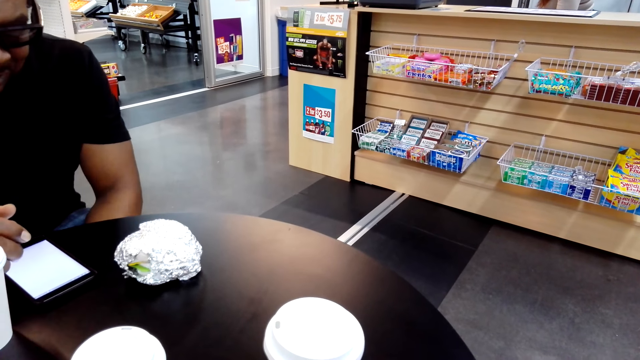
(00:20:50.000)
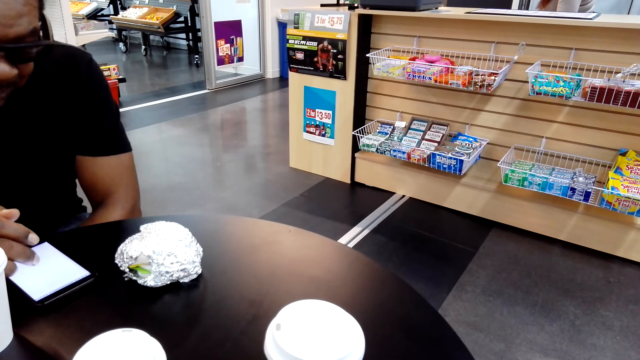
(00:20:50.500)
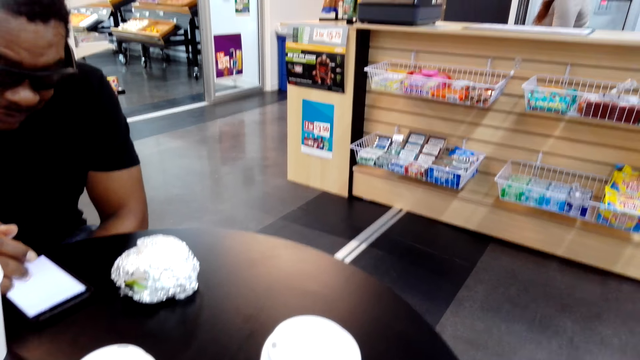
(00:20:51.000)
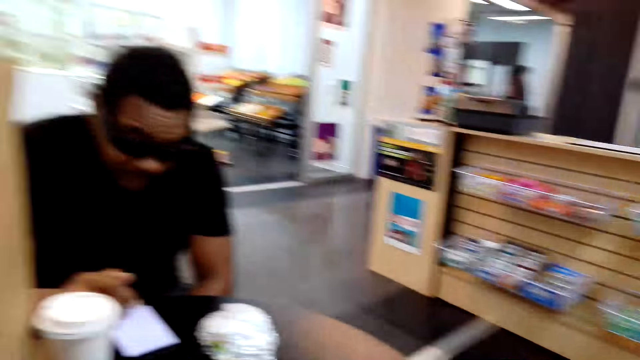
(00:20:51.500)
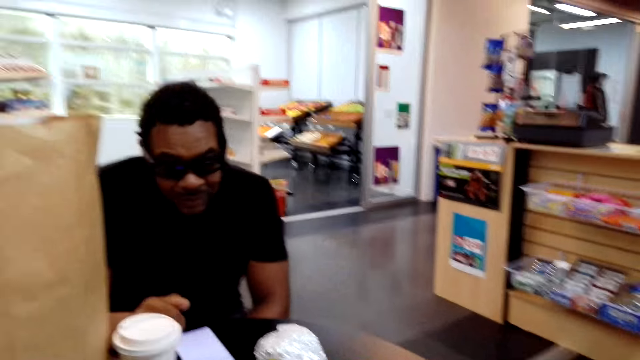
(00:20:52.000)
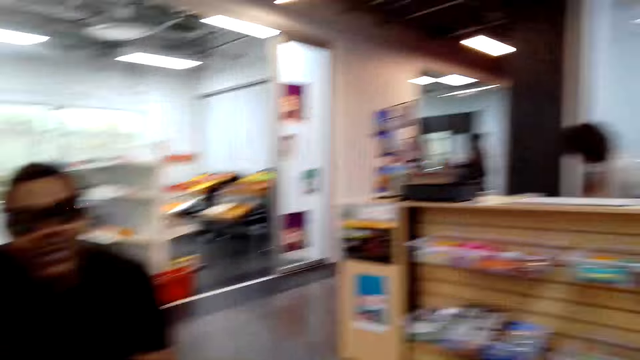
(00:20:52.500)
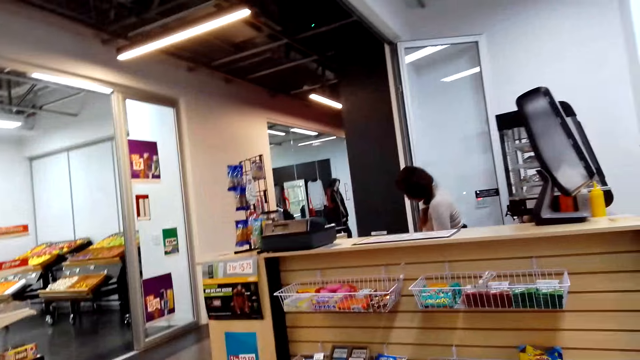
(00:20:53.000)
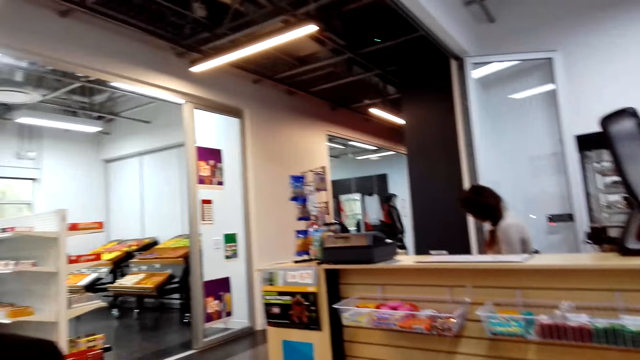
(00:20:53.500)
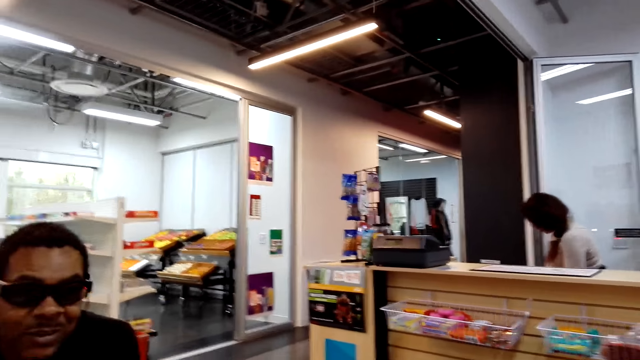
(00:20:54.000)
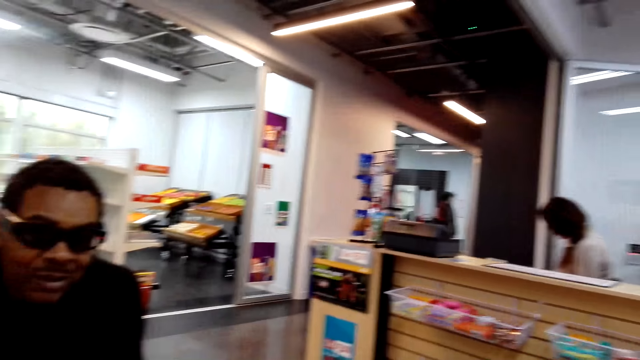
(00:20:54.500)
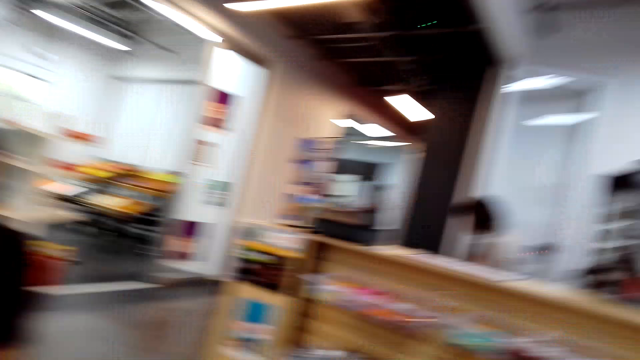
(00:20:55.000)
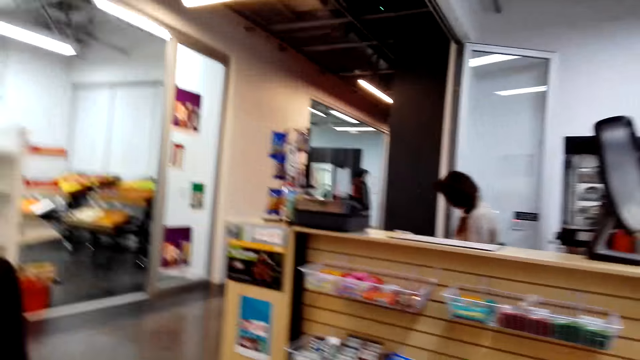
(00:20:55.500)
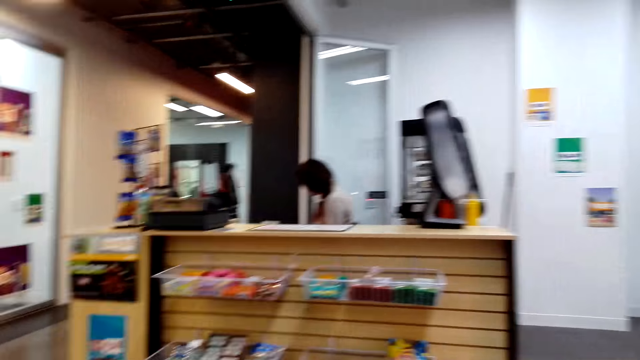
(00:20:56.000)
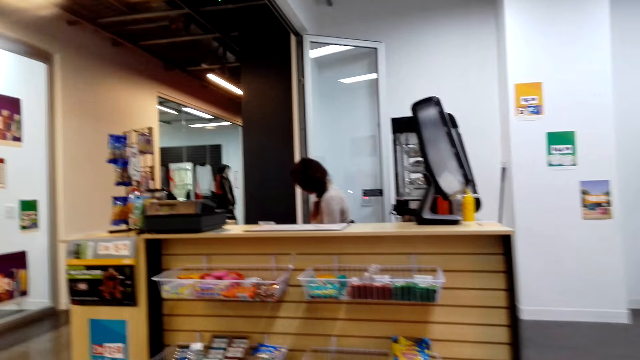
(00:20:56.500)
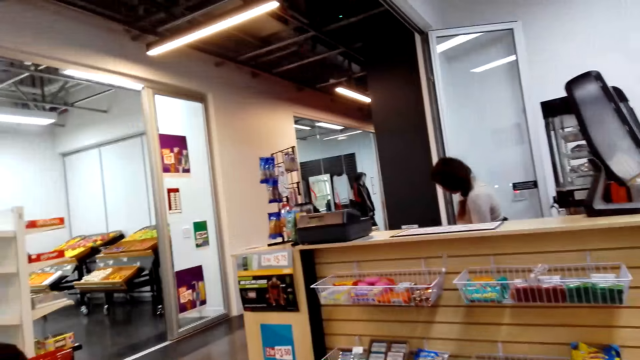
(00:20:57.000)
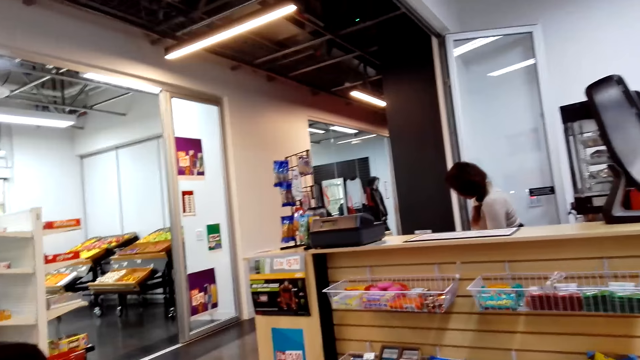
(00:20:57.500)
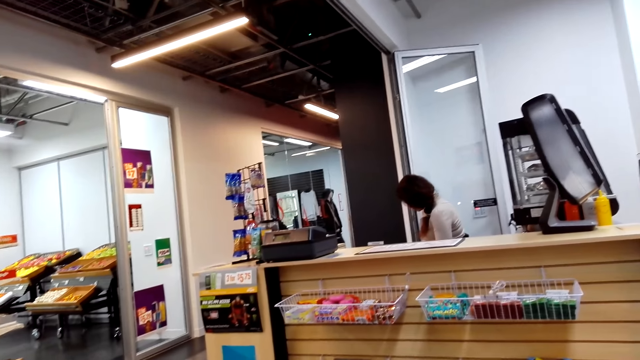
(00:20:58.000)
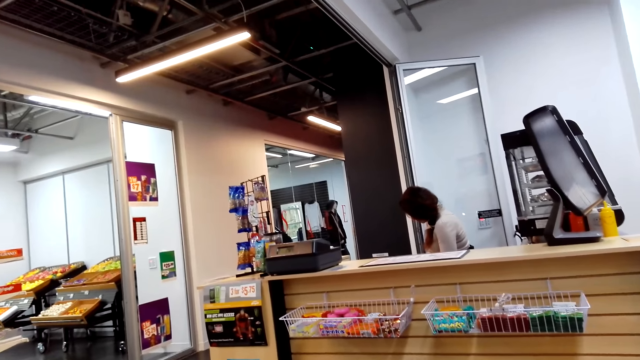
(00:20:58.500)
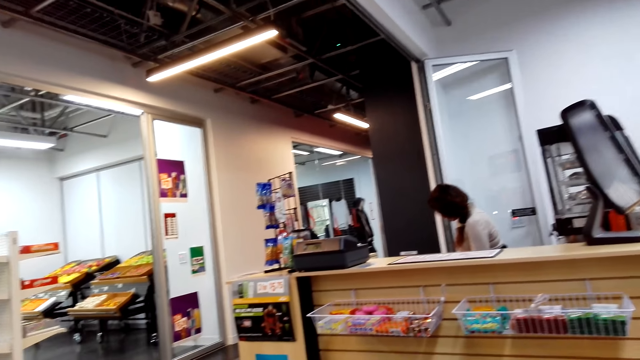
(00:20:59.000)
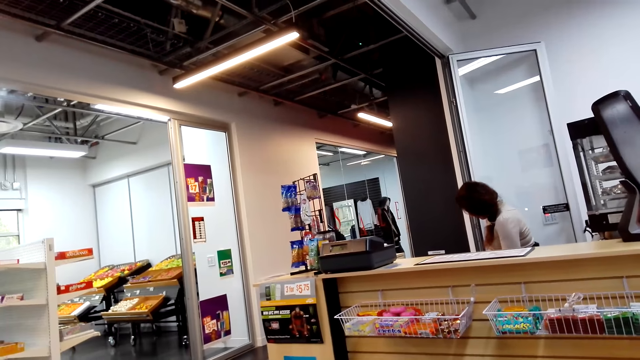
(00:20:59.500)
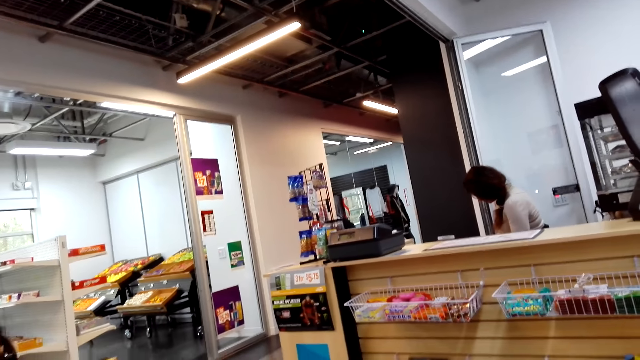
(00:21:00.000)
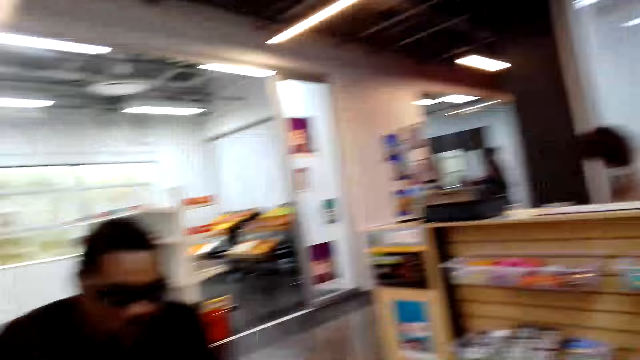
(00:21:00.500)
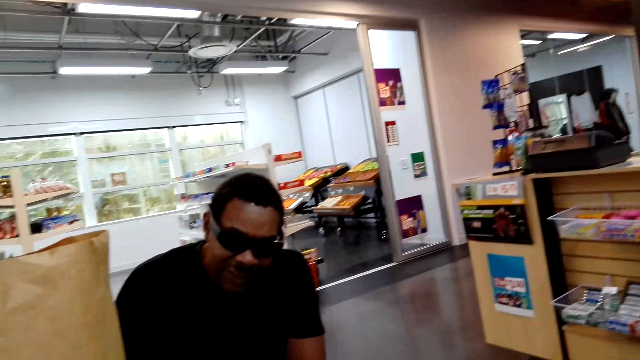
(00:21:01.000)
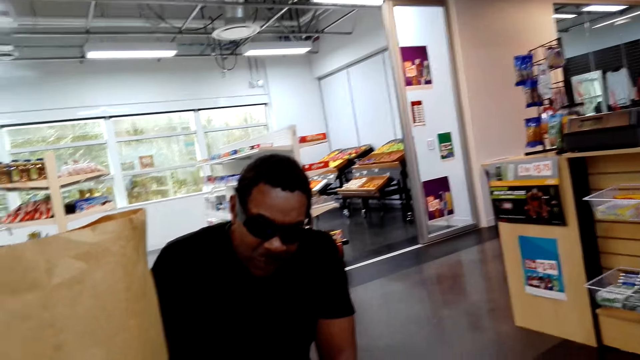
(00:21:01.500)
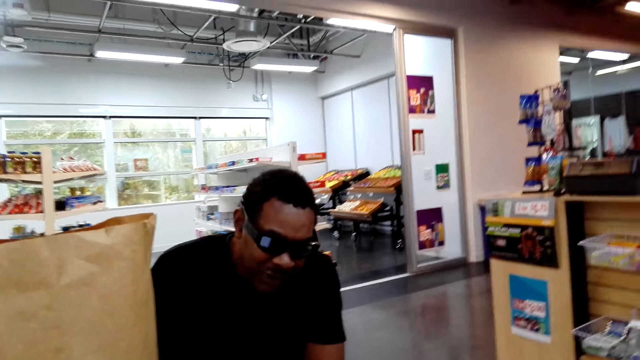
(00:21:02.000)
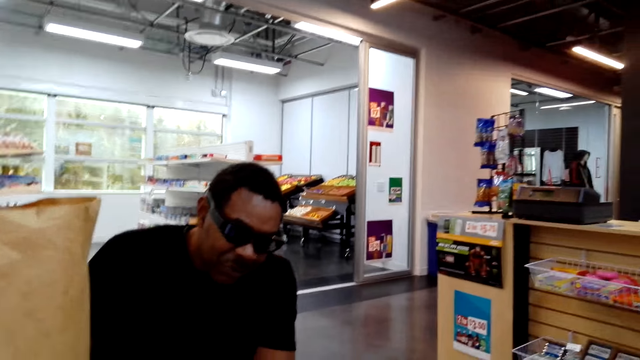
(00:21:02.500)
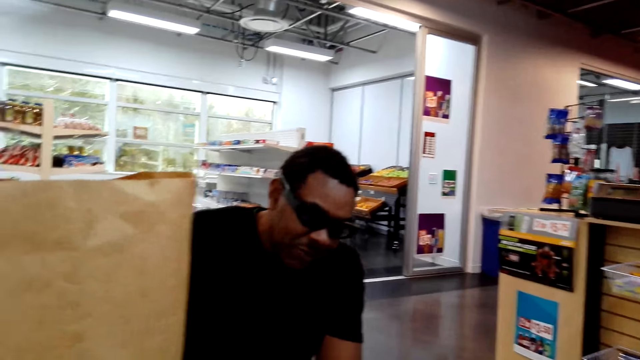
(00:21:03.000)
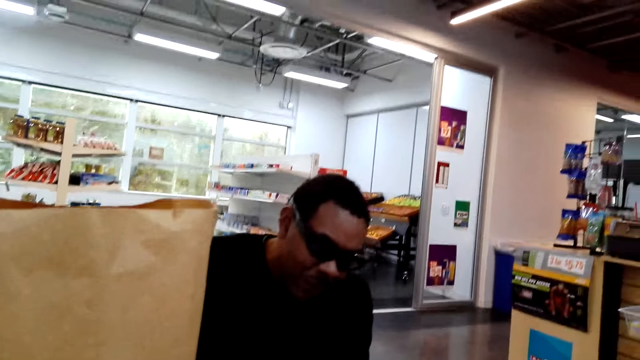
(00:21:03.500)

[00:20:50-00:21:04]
A person talks to the camera wearer. The camera wearer moves his head. The person talks to the camera wearer.

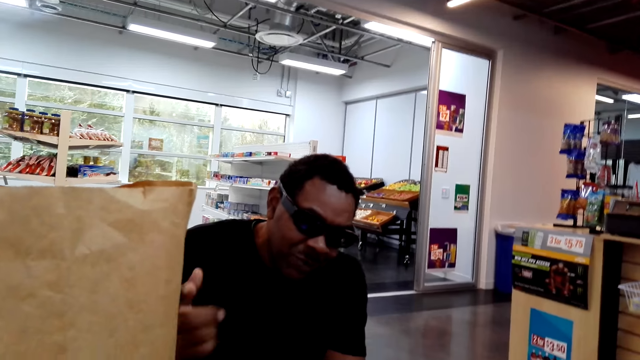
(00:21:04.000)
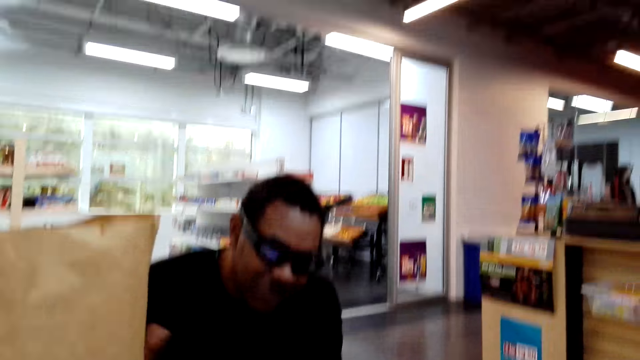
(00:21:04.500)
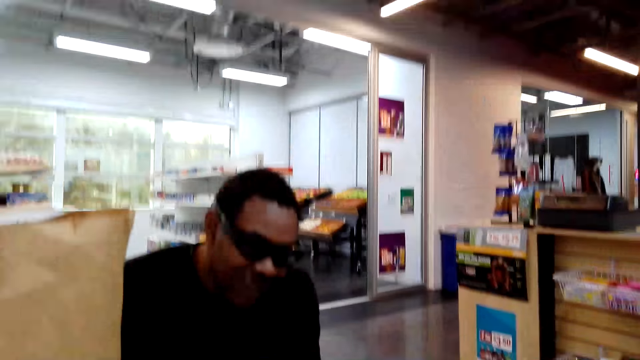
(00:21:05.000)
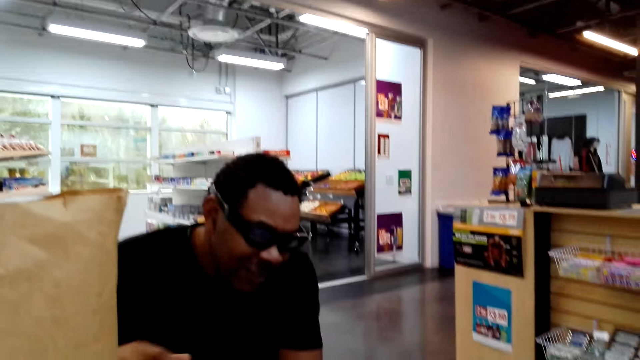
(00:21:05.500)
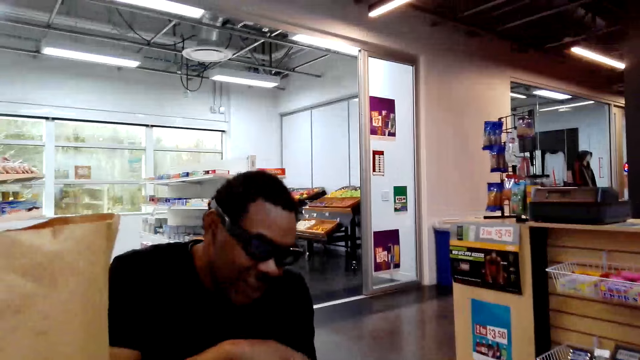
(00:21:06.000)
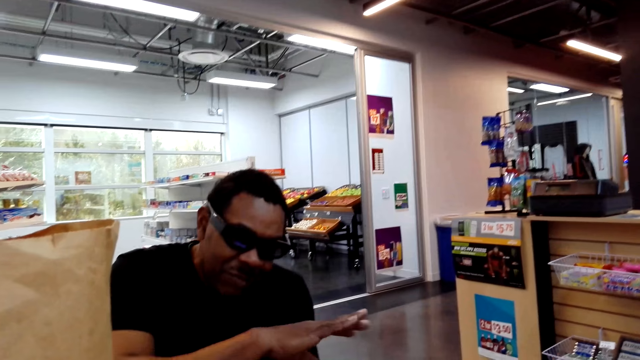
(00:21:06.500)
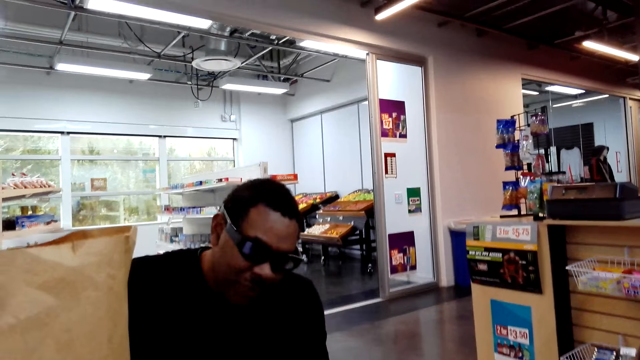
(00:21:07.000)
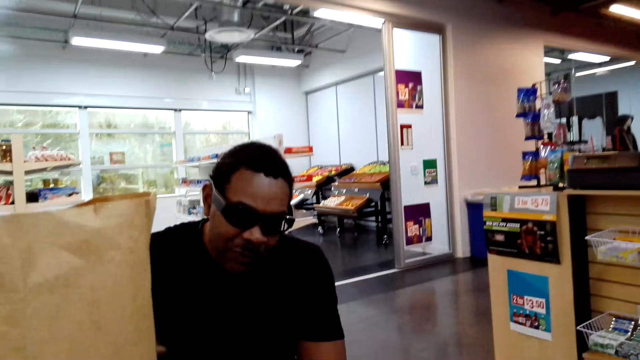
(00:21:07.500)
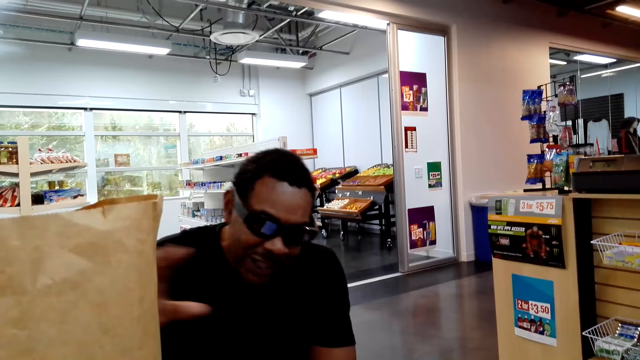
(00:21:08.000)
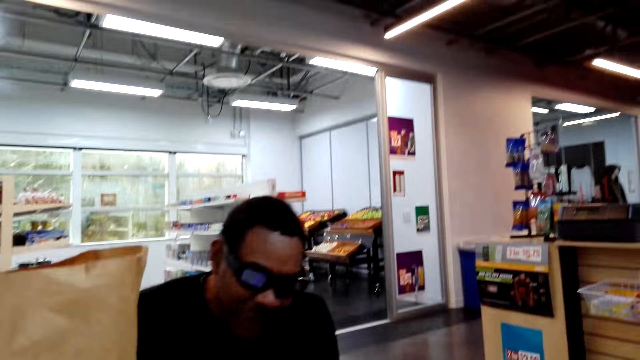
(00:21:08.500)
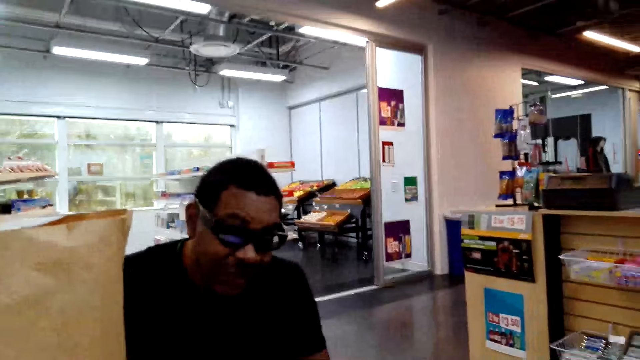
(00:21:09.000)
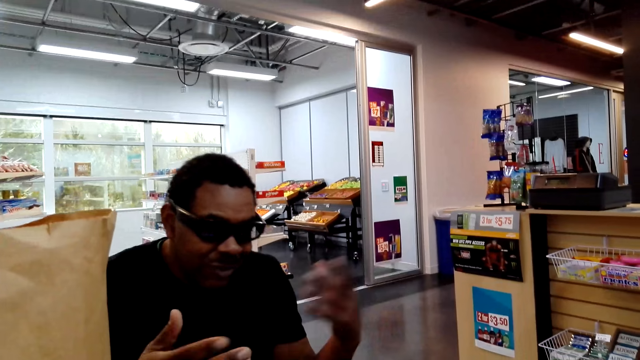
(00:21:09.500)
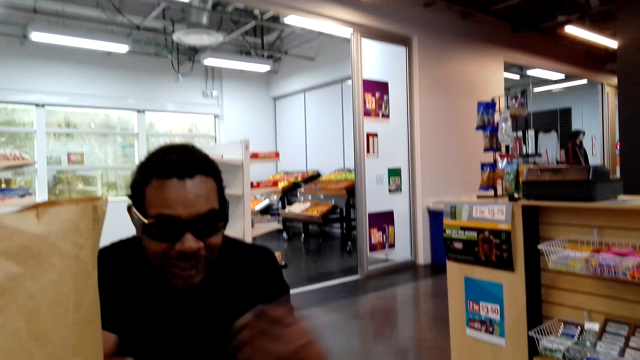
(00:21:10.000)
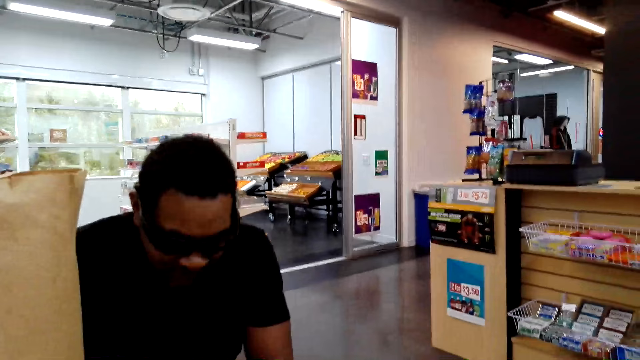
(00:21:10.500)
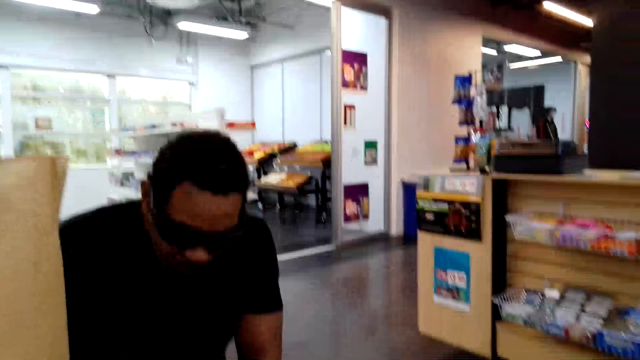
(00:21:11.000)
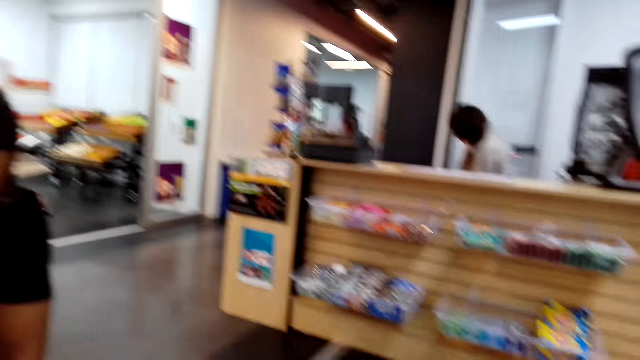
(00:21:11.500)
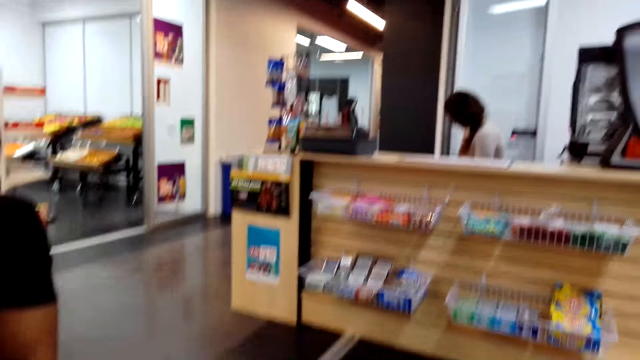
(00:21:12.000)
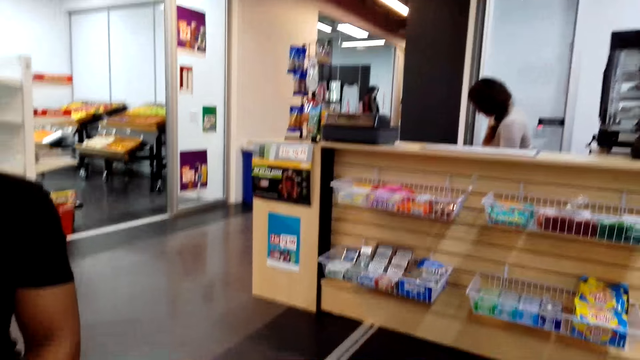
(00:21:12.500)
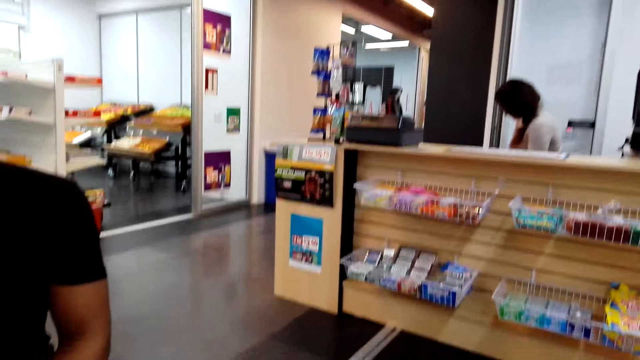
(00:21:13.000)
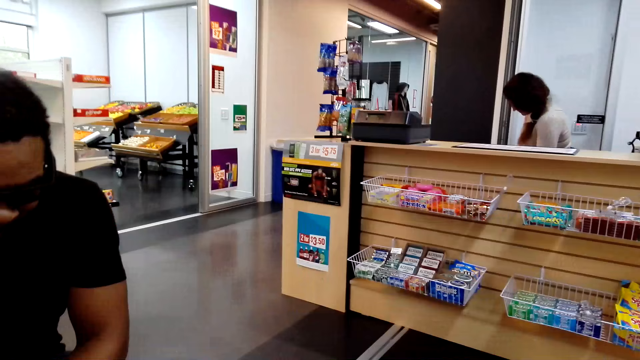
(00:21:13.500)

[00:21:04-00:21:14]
The camera wearer talks to a person. The person talks to the camera wearer.
